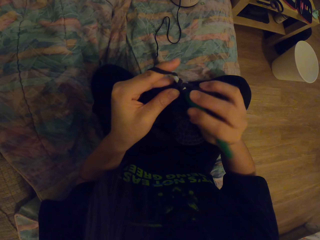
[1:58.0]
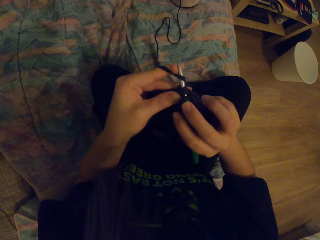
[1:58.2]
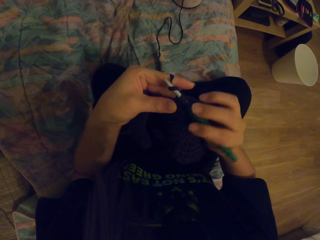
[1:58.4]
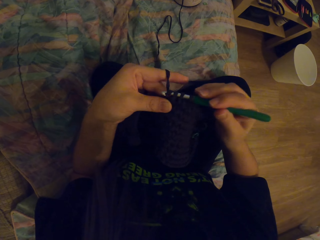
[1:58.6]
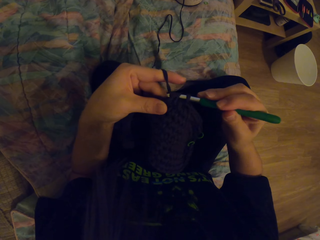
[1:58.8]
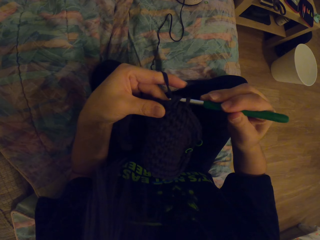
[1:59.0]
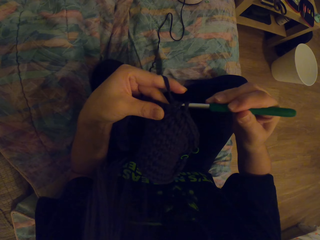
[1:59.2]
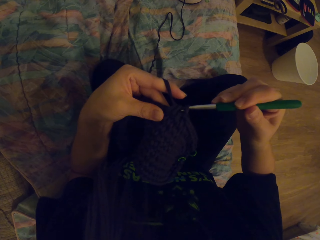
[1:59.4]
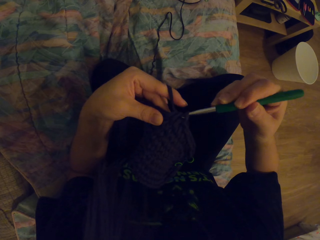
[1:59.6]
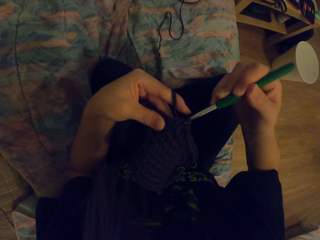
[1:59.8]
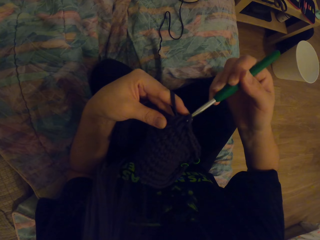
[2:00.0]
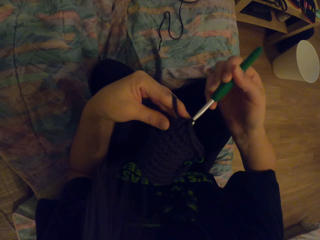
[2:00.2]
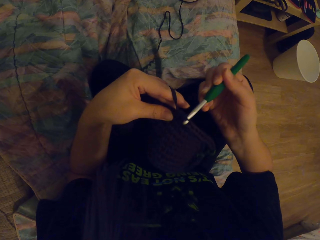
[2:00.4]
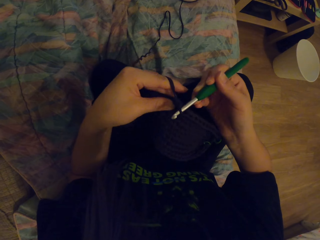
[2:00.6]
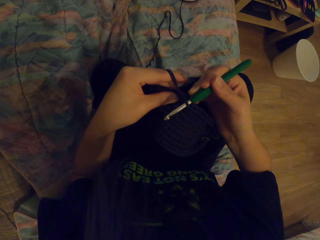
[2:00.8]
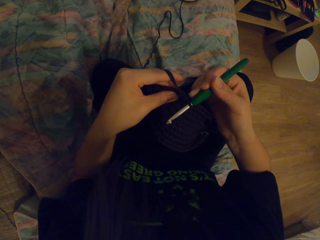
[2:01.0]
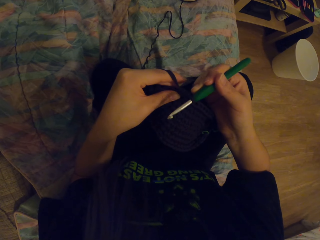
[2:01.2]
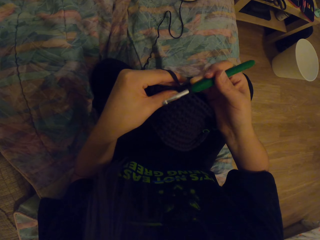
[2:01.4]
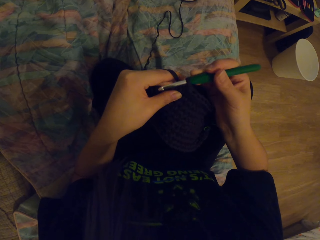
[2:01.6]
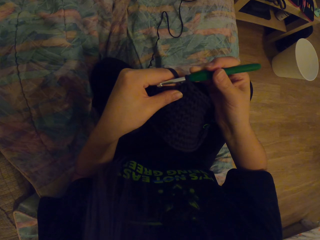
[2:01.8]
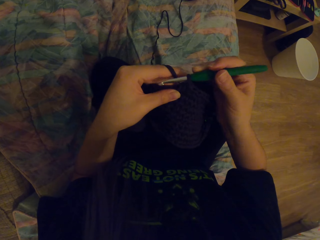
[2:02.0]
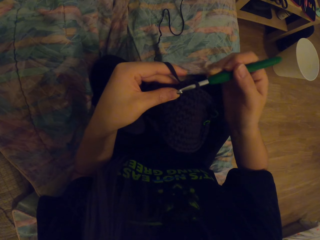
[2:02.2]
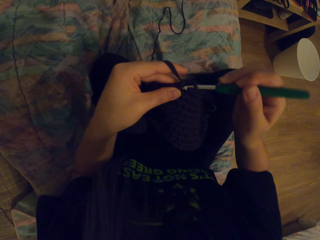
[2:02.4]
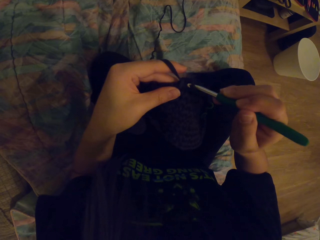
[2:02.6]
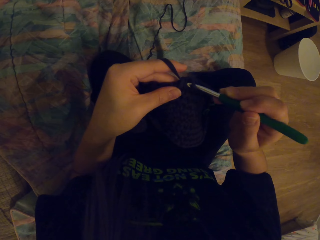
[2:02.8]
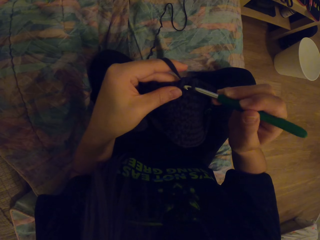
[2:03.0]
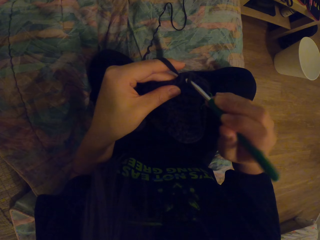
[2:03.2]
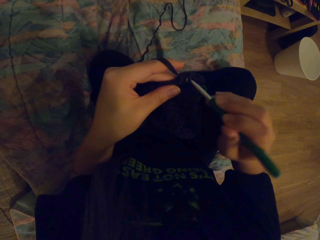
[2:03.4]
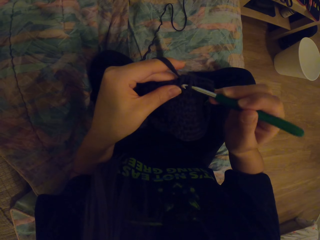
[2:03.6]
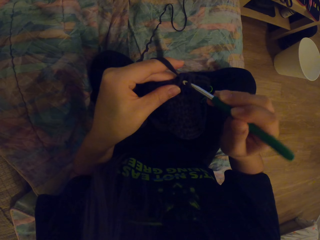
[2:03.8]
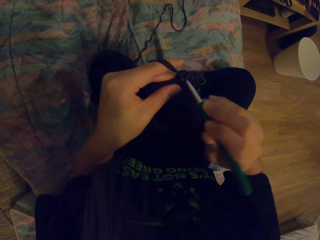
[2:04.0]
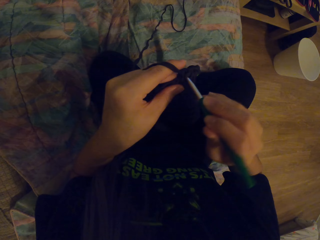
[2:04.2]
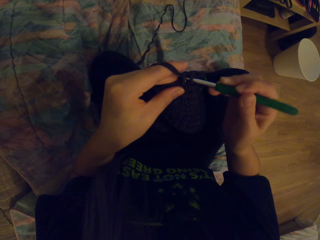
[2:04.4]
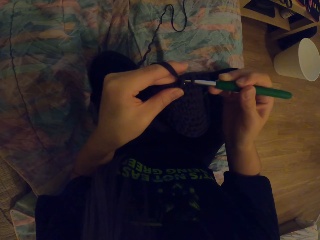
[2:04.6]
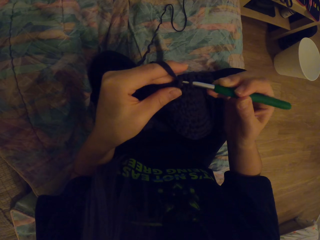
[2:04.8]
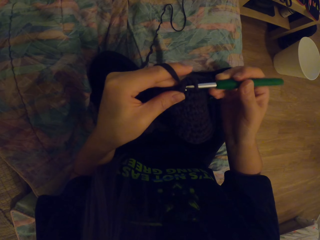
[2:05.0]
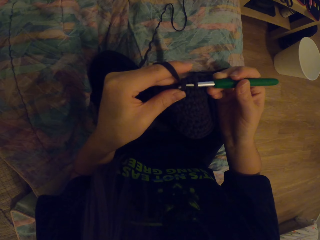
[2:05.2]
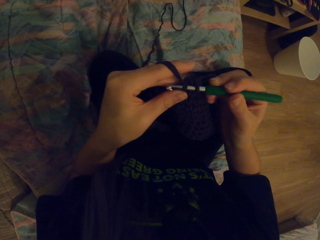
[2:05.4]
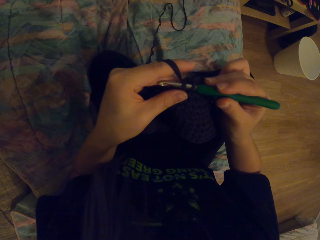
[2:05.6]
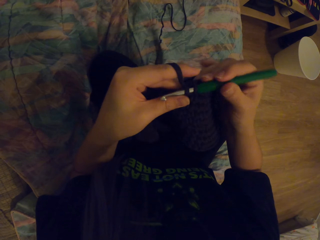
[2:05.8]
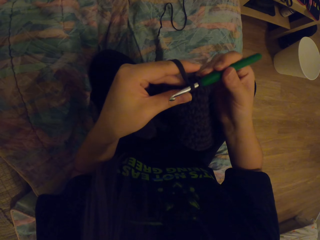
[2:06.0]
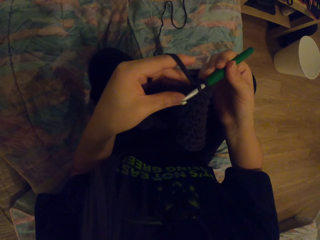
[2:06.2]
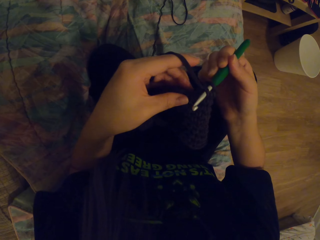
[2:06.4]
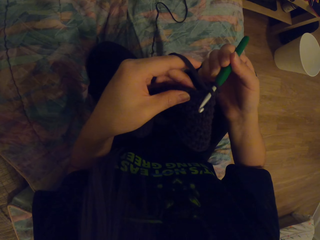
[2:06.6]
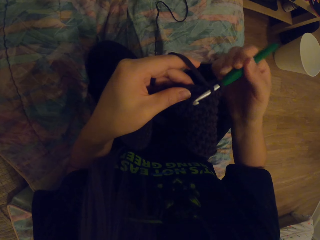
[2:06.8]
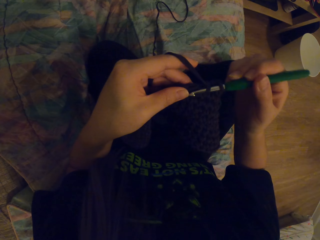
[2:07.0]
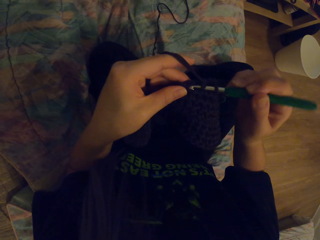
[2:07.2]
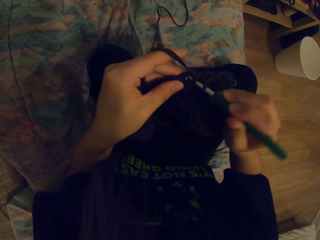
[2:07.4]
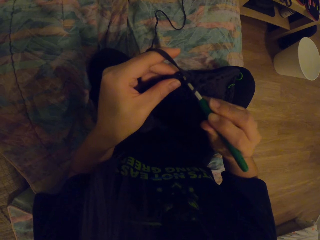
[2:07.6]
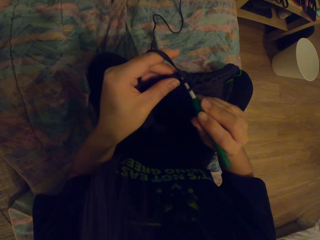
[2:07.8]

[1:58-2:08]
The camera wearer crochets a garment using a yarn and a hook.

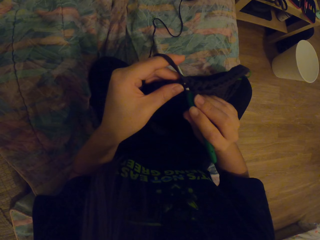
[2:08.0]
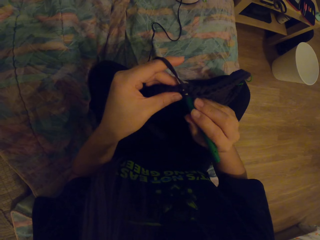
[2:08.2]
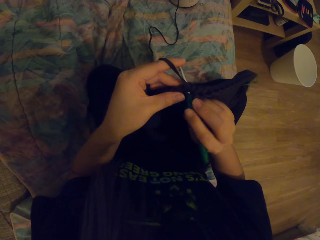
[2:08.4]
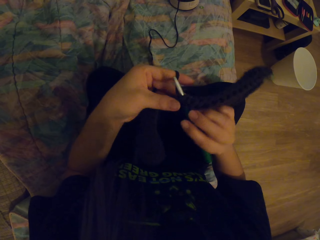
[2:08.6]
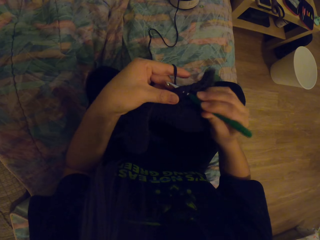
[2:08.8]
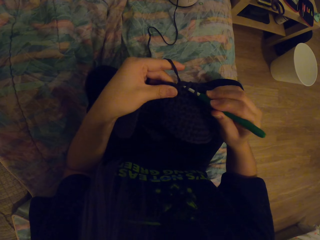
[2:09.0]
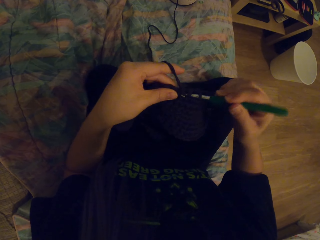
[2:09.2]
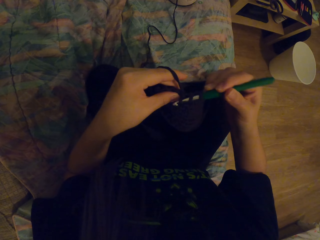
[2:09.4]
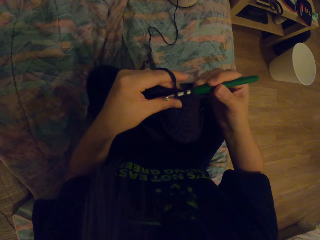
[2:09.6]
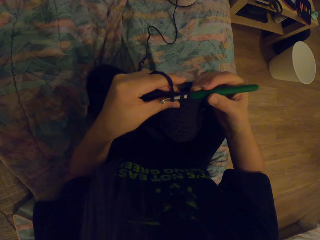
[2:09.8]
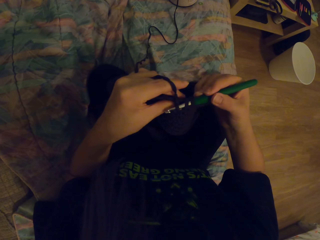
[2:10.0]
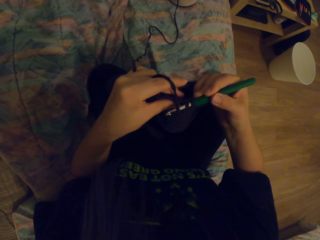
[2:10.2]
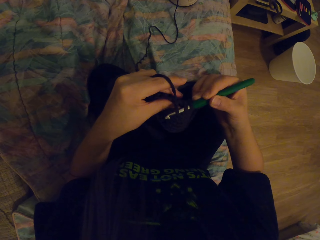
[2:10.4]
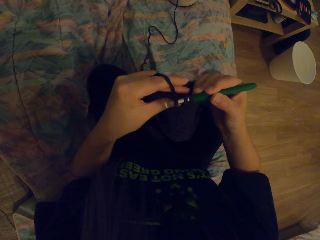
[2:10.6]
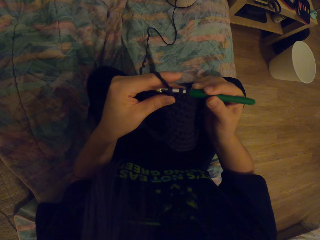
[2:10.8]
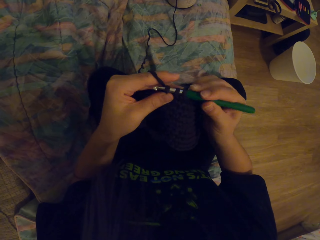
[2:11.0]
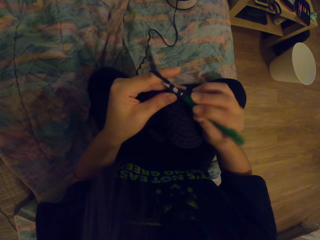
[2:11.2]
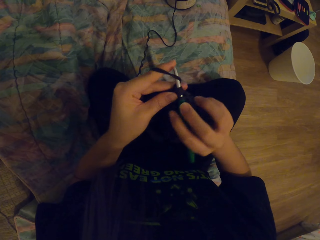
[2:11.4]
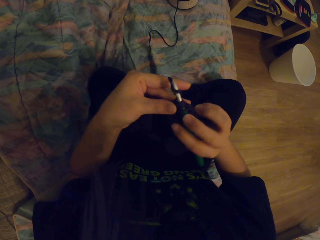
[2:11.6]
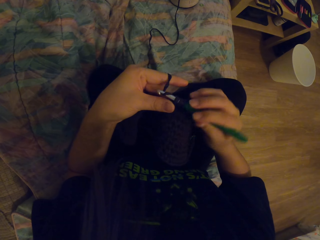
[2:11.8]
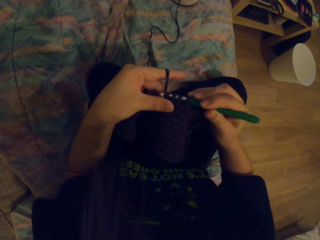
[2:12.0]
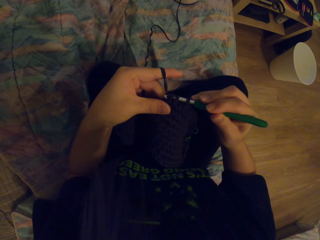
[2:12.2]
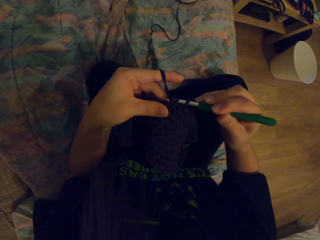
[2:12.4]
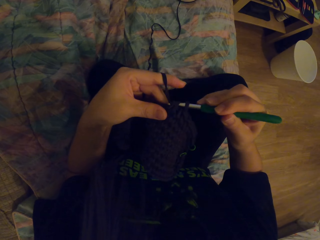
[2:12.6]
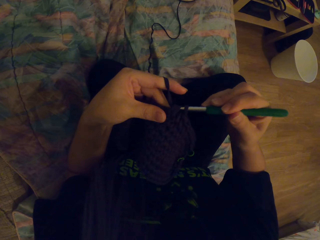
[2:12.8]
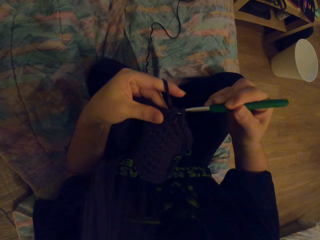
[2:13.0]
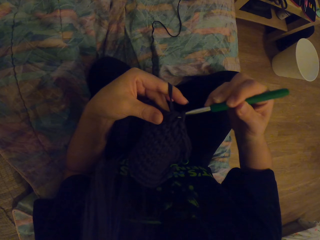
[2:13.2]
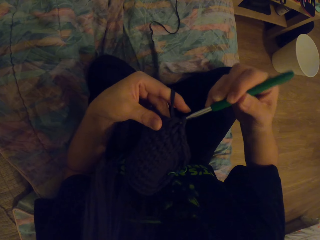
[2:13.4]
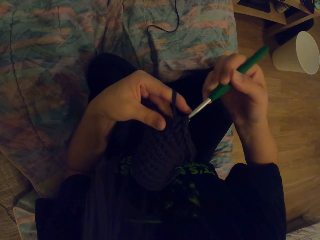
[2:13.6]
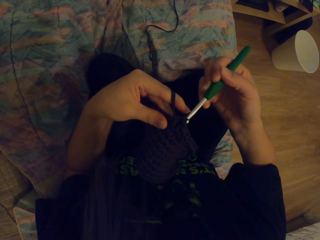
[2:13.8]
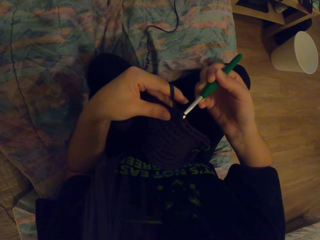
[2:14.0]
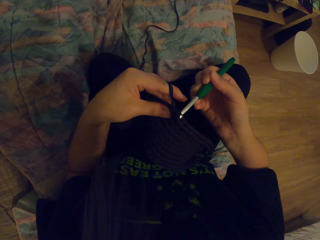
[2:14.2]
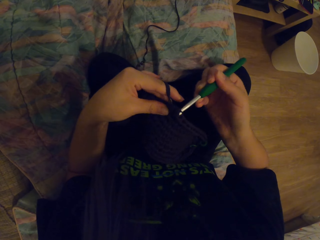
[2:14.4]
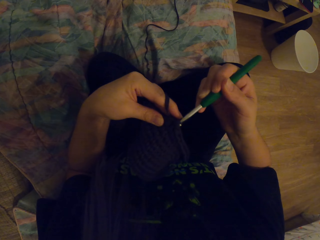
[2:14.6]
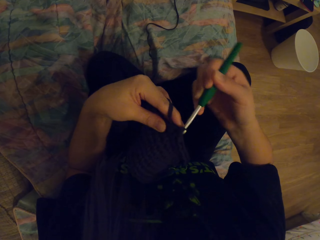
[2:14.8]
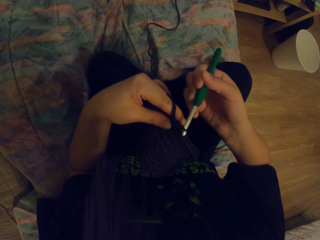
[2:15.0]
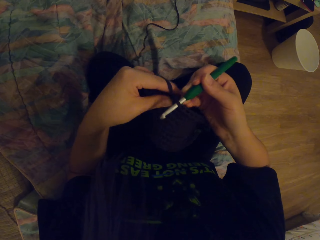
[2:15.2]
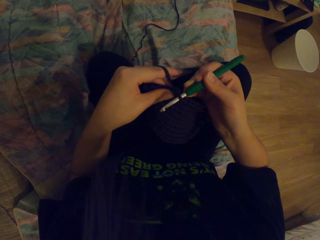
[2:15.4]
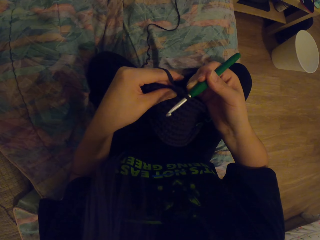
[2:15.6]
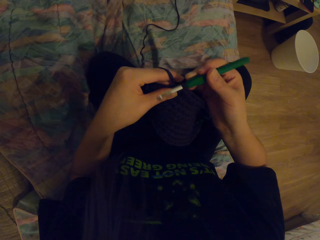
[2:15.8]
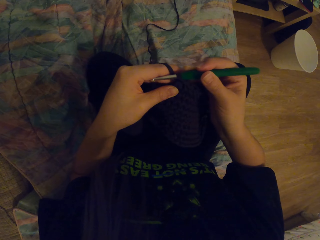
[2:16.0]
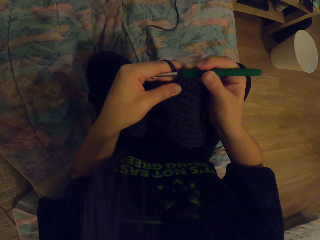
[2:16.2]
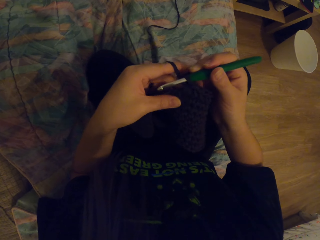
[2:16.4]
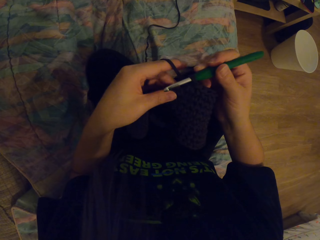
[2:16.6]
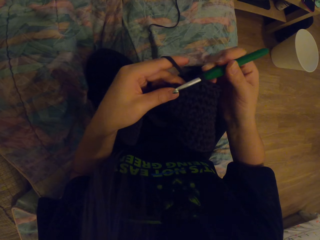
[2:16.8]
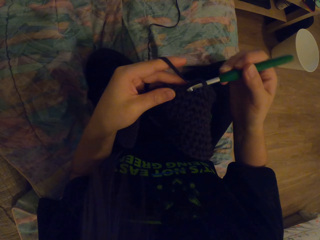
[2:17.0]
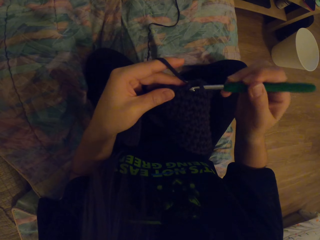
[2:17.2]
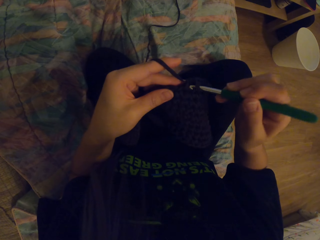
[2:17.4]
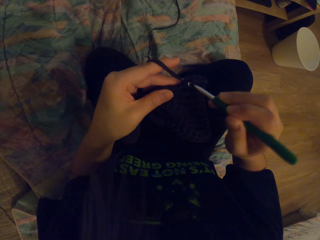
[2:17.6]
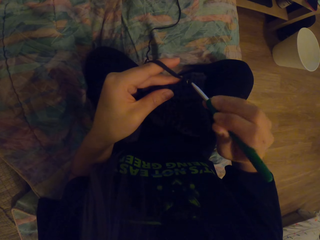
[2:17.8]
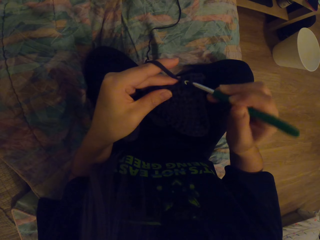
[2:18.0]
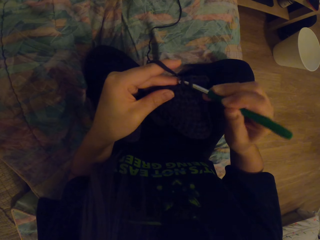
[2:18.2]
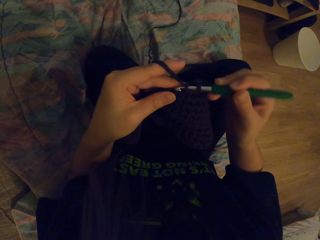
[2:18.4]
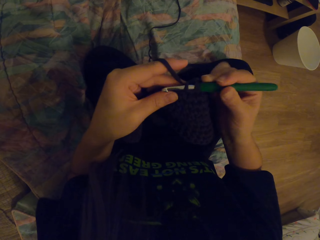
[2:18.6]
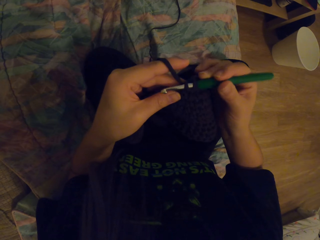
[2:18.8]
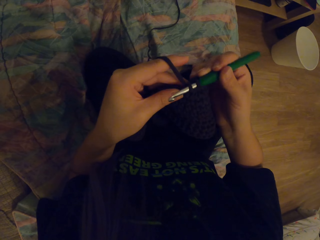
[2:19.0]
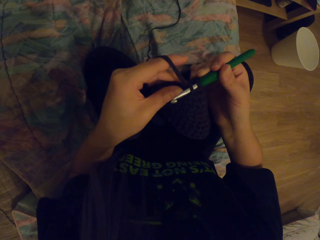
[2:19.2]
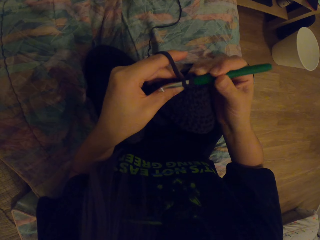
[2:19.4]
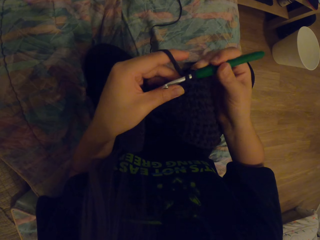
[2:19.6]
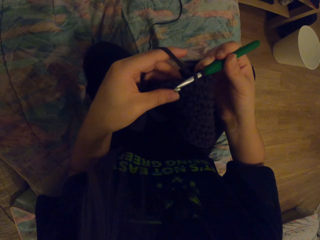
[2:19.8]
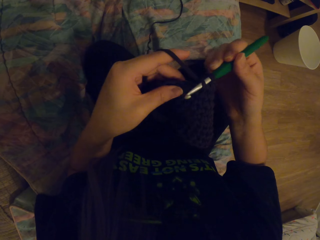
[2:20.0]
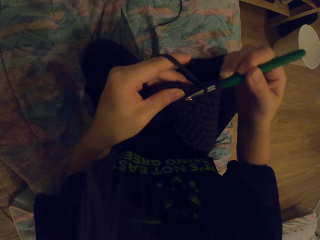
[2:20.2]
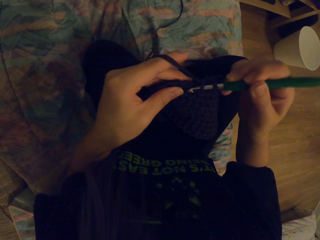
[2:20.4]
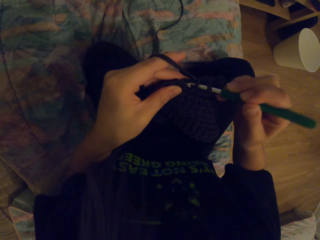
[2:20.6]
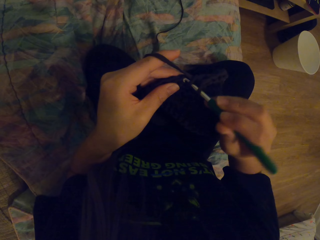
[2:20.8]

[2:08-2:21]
The camera wearer pulls the yarn with the hook. They crochet a garment using the yarn and the hook.
